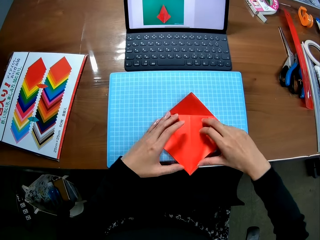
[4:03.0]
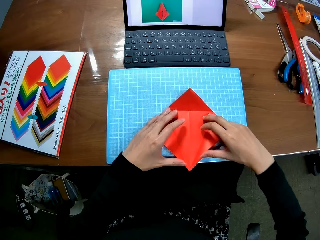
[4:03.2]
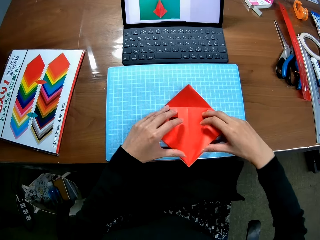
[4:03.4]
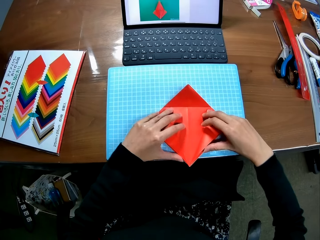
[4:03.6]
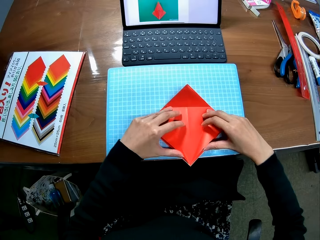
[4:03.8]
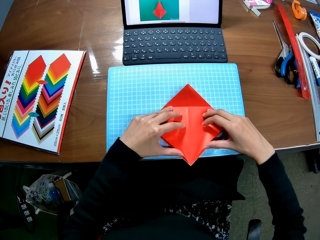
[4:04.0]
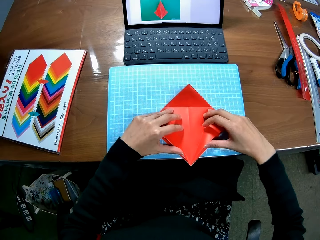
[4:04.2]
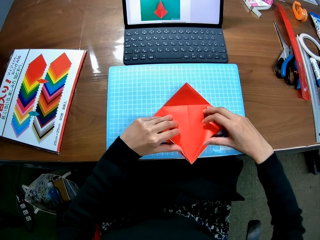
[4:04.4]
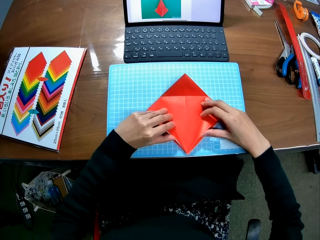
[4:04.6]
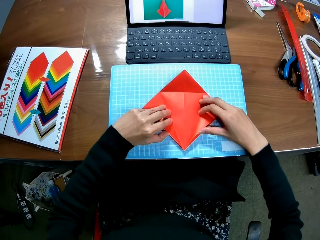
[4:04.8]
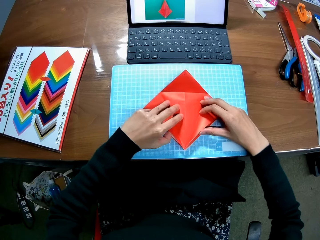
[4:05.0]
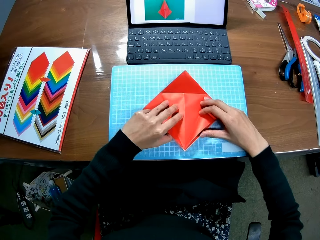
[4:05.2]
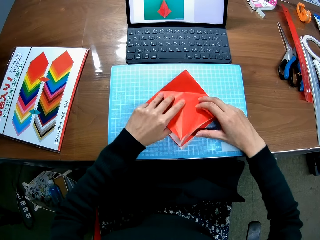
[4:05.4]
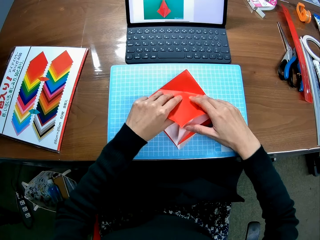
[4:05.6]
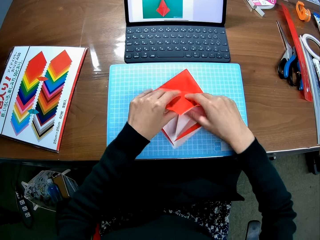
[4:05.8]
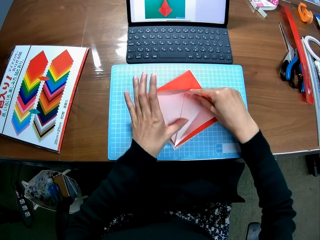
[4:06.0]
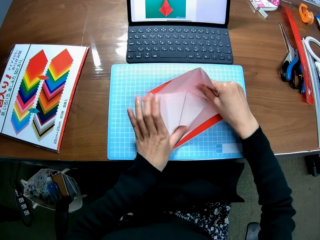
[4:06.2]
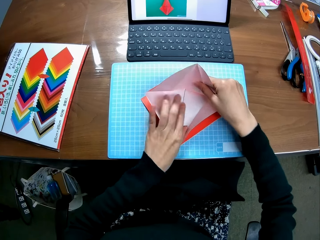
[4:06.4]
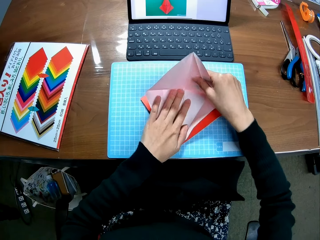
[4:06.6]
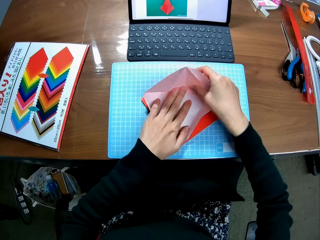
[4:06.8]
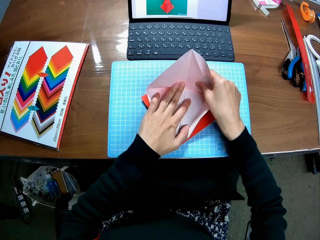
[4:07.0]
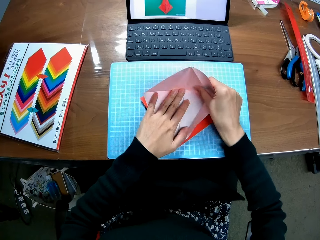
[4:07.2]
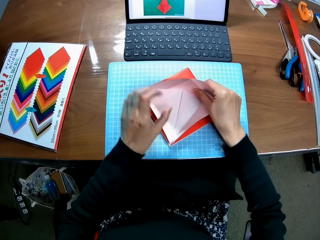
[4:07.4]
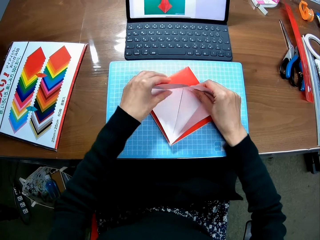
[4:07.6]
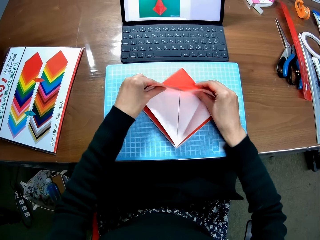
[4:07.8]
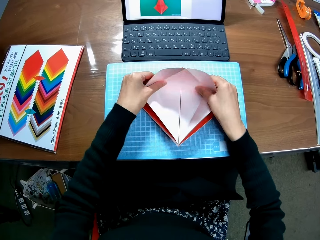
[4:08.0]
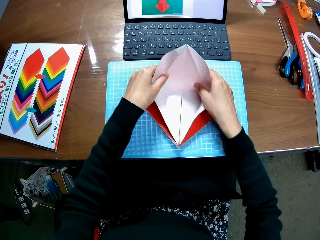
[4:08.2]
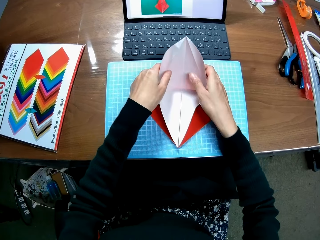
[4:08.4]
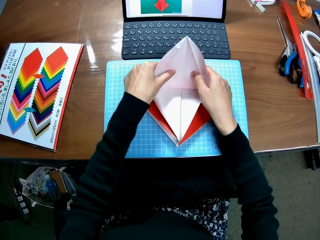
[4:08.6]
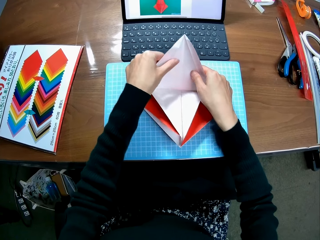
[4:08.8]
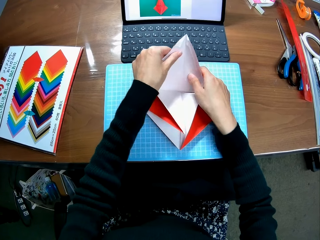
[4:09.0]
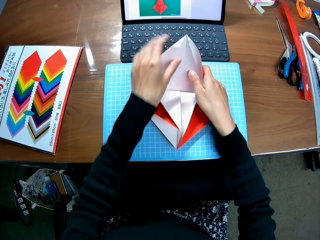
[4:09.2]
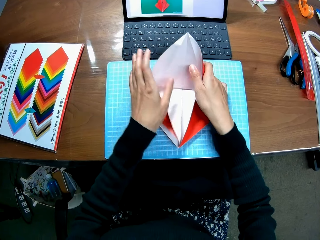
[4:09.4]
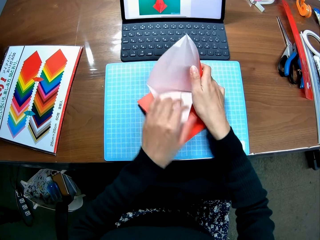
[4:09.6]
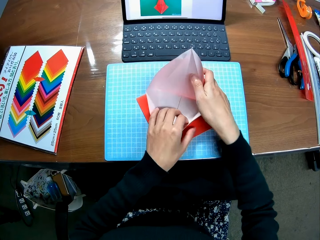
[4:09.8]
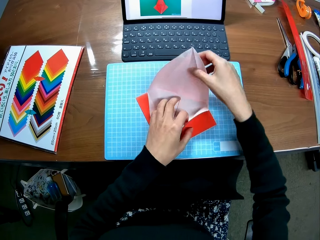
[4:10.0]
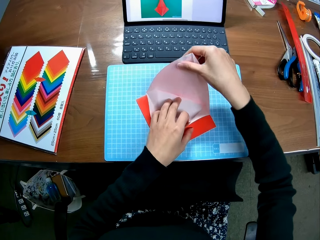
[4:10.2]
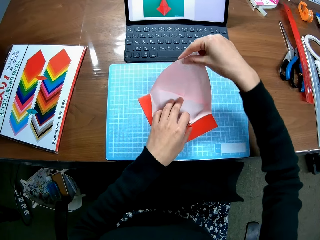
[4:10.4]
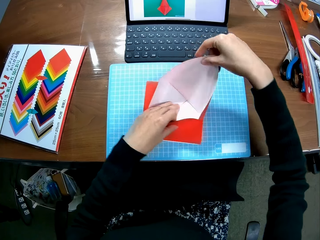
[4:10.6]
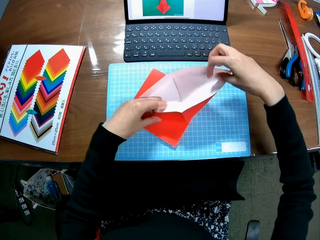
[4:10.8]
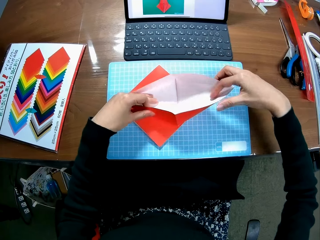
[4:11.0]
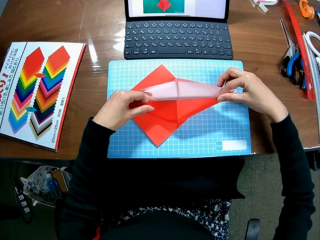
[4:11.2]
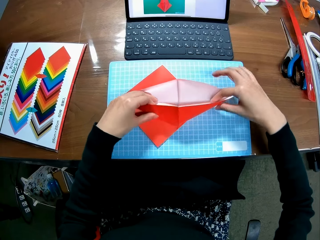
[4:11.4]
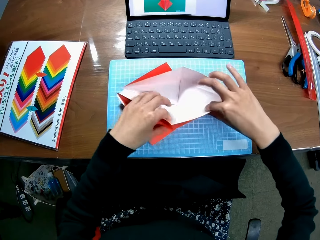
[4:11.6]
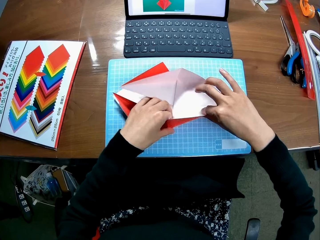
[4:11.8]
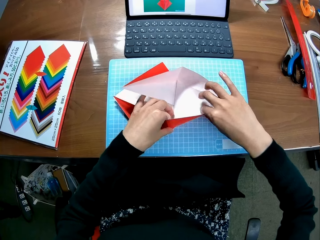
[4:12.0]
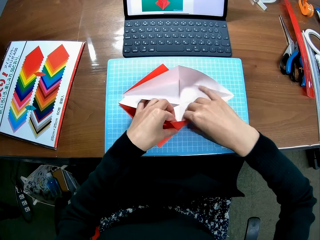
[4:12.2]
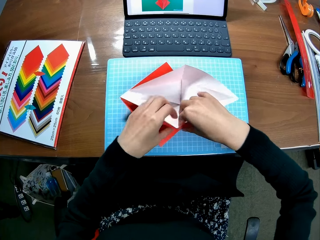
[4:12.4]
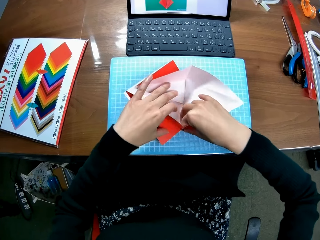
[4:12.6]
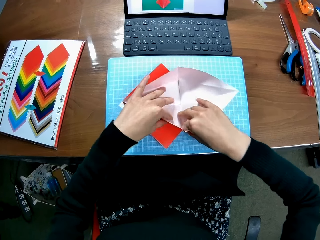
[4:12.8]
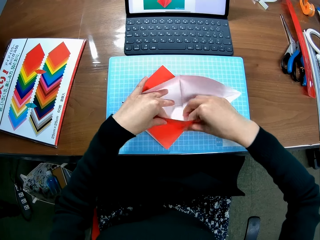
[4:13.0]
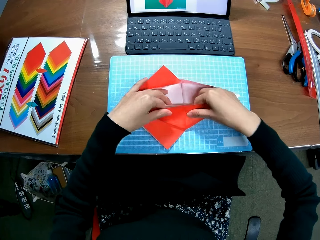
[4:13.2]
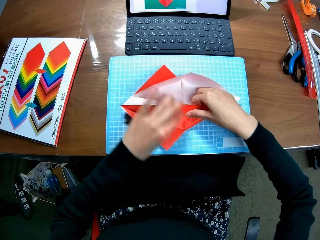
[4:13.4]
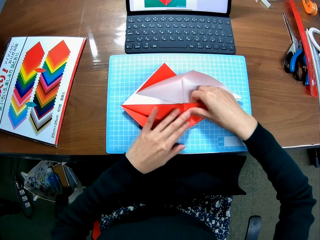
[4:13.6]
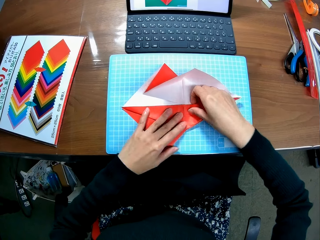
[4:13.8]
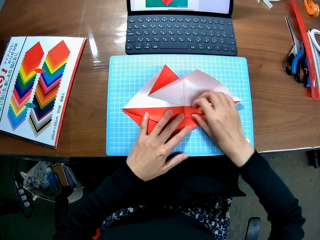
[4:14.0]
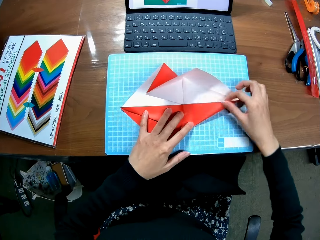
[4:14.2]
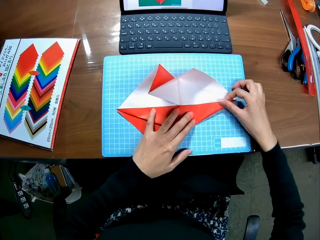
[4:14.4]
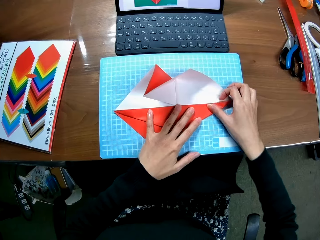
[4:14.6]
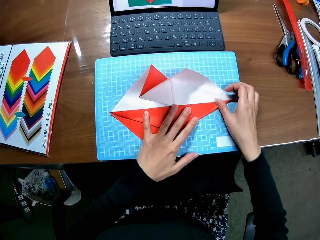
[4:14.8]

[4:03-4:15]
The camera wearer folds the craft paper. They move the craft paper. They fold the craft paper. They move the craft paper. They fold the craft paper.

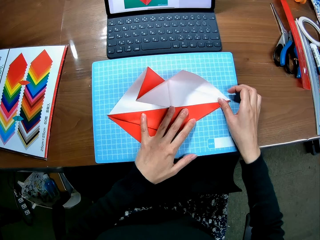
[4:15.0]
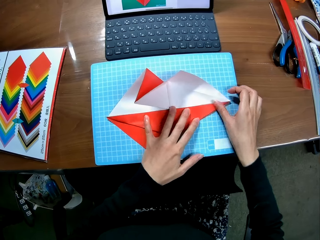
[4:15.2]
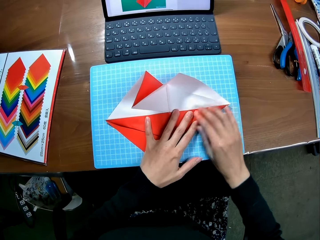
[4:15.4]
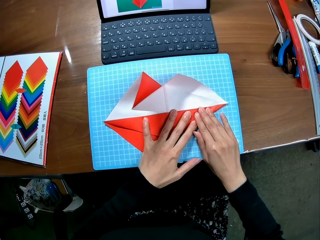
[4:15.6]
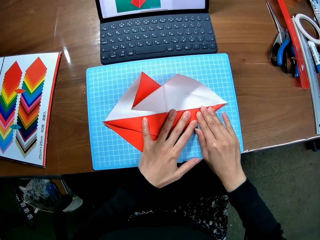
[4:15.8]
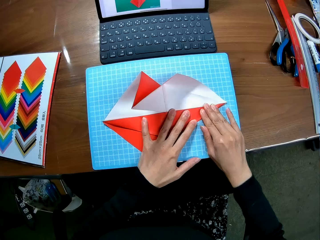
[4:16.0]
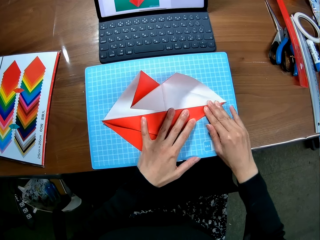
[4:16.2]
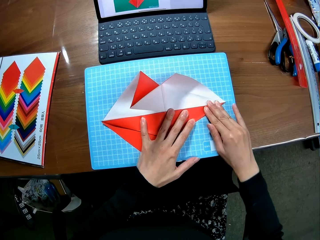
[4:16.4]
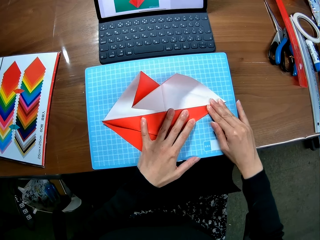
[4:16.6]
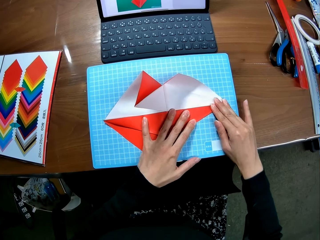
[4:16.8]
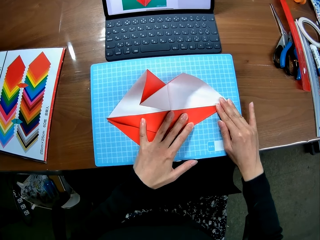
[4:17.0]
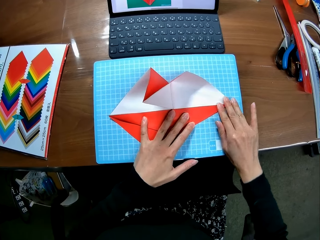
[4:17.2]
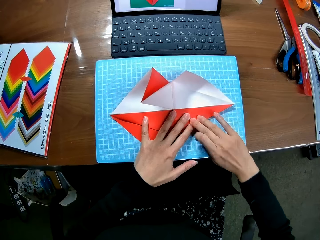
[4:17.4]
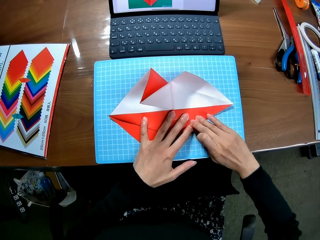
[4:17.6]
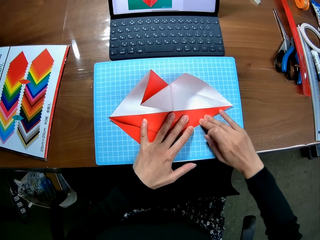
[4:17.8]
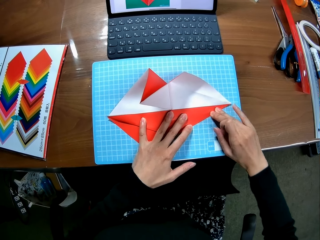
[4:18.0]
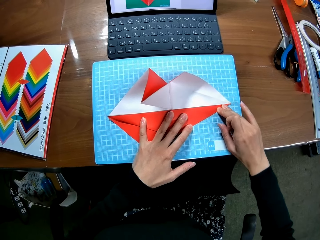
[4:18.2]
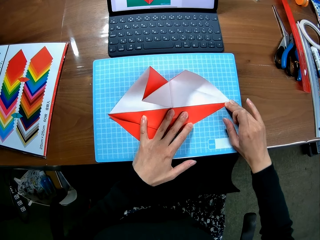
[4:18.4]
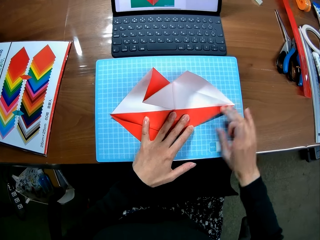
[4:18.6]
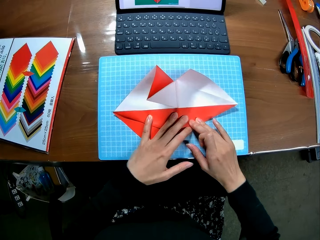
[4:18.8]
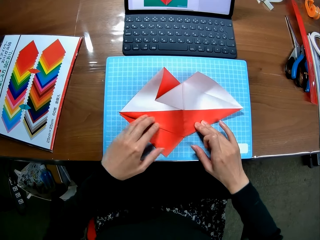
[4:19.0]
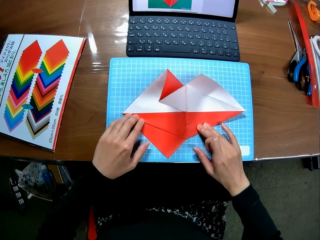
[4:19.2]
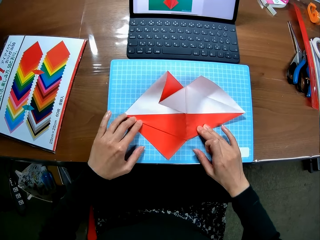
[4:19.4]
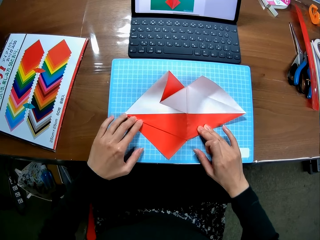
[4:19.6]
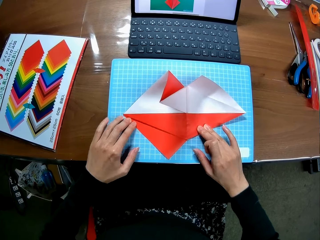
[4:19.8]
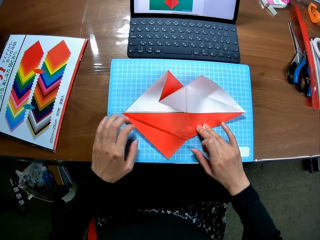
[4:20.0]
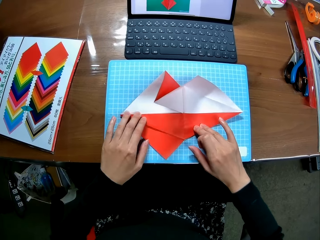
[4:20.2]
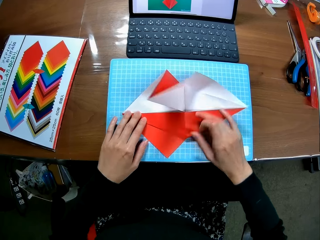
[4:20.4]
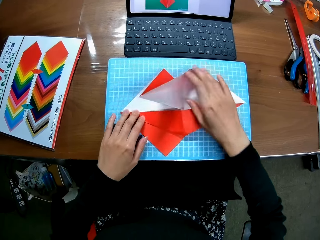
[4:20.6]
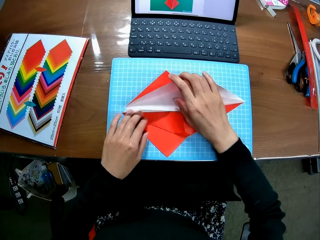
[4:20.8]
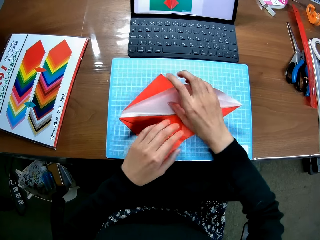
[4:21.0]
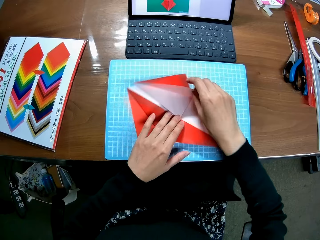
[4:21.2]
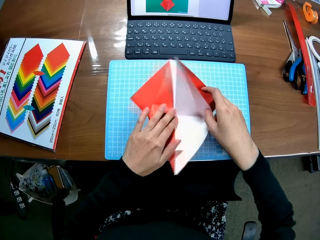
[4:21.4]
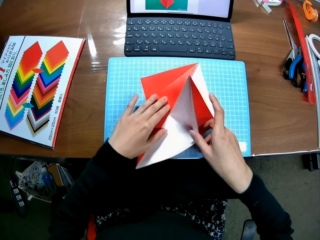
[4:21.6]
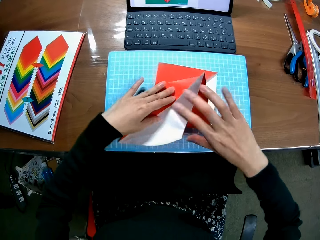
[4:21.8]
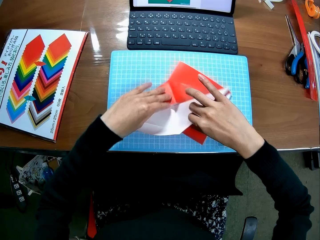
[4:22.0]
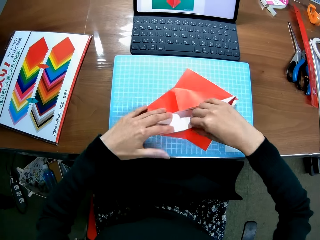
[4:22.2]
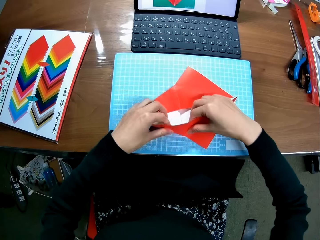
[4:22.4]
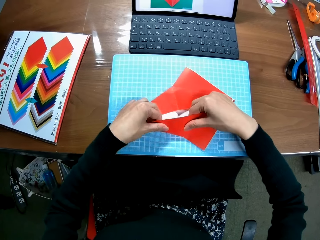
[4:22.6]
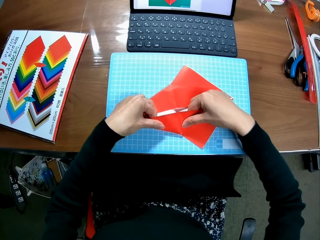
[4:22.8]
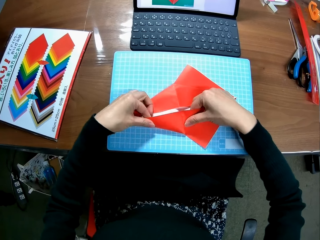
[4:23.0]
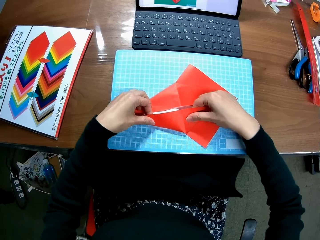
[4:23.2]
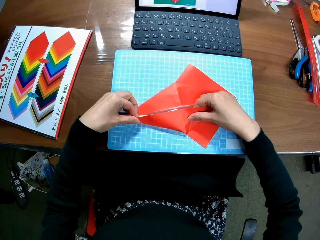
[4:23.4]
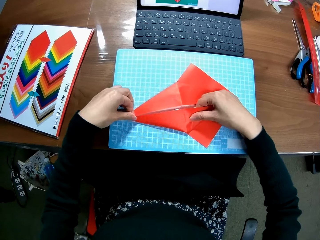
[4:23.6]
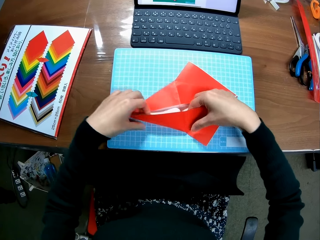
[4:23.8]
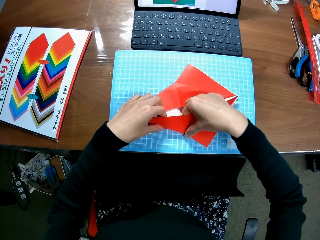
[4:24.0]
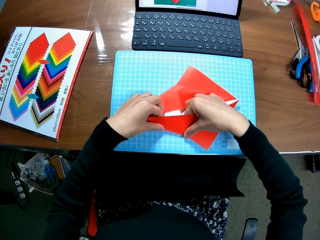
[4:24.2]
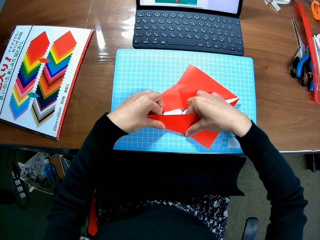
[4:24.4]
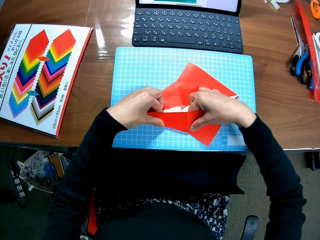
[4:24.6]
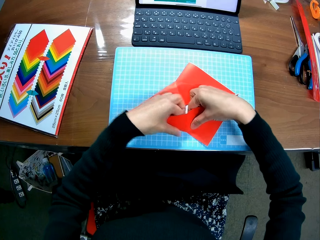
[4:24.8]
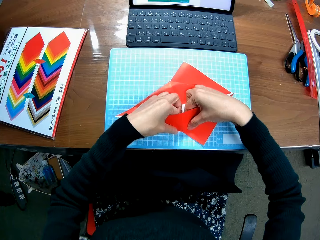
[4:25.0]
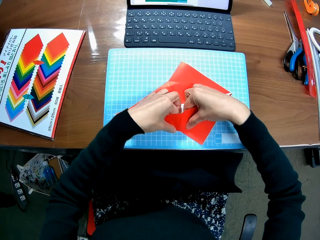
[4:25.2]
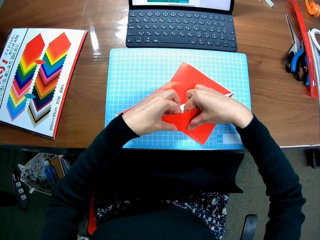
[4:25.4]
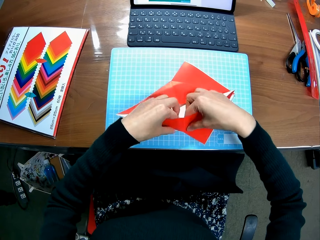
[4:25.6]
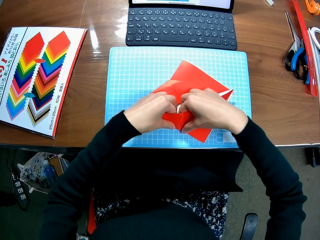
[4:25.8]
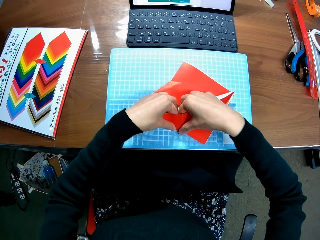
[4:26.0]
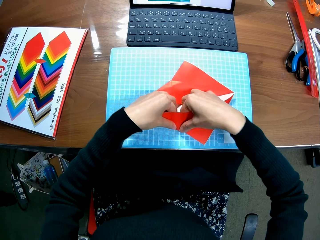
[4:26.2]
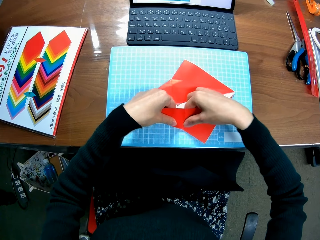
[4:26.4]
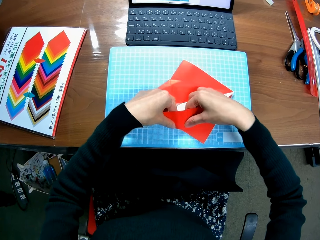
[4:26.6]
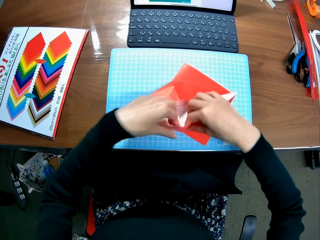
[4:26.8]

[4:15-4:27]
The camera wearer straightens the edges of the paper piece. They move the craft paper. They fold the craft paper.
